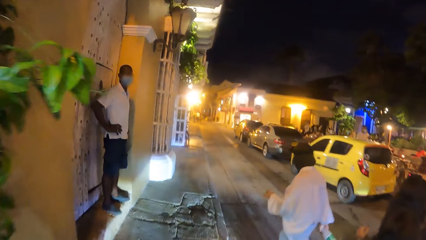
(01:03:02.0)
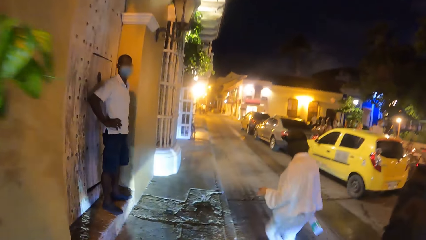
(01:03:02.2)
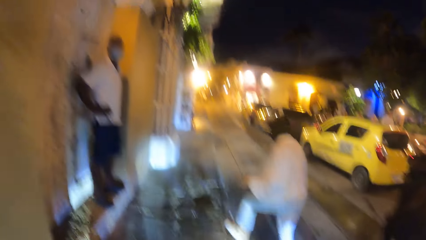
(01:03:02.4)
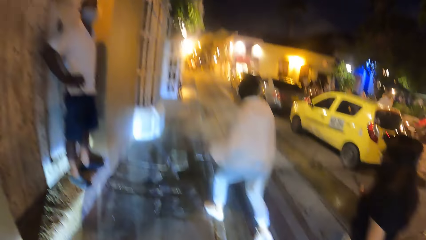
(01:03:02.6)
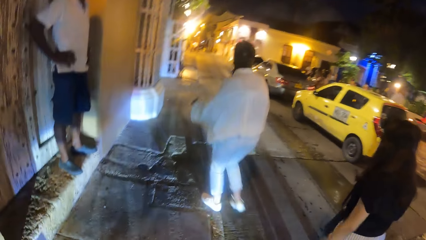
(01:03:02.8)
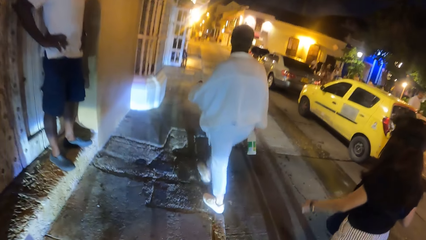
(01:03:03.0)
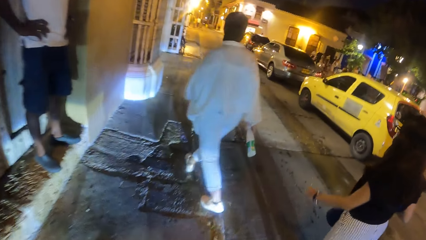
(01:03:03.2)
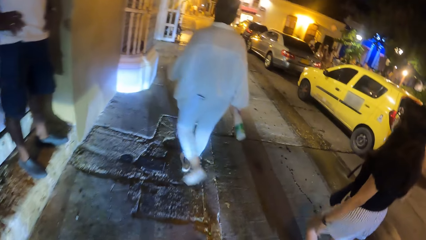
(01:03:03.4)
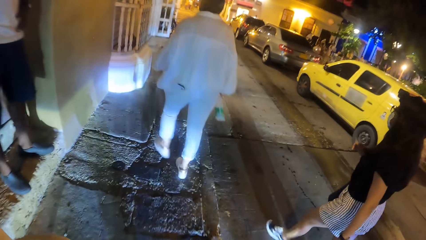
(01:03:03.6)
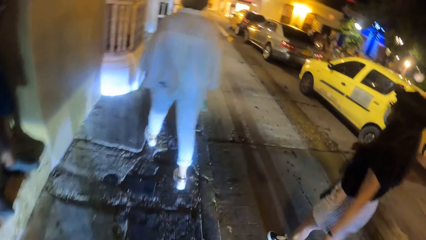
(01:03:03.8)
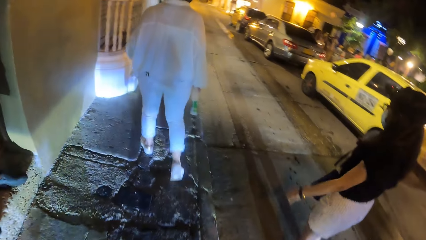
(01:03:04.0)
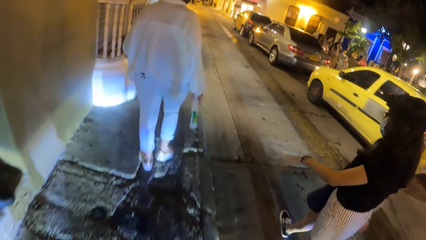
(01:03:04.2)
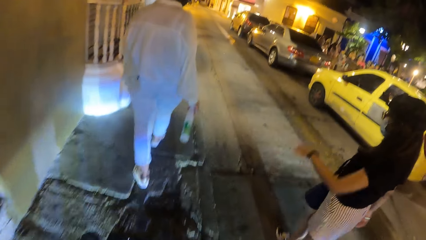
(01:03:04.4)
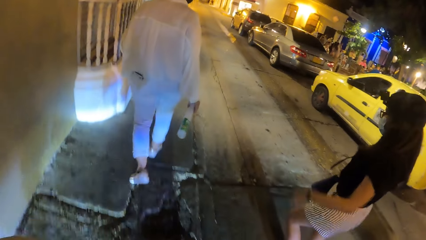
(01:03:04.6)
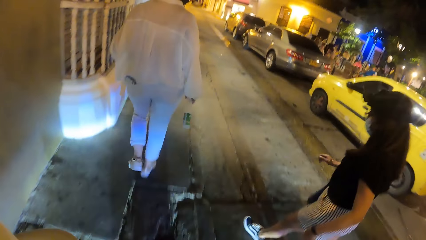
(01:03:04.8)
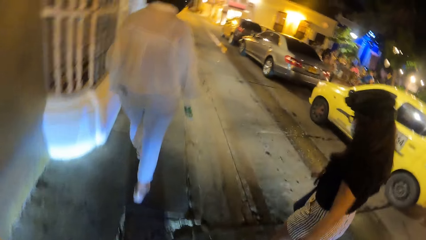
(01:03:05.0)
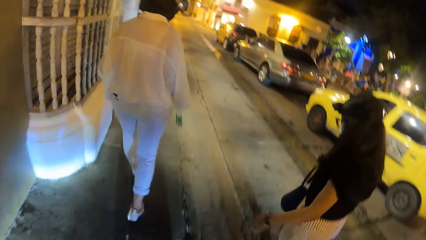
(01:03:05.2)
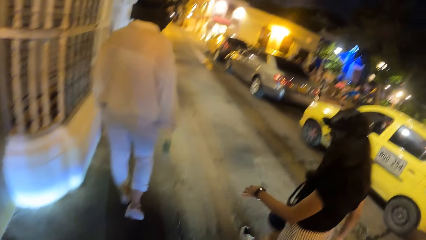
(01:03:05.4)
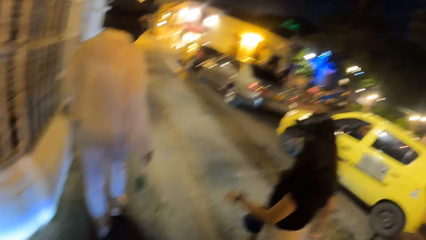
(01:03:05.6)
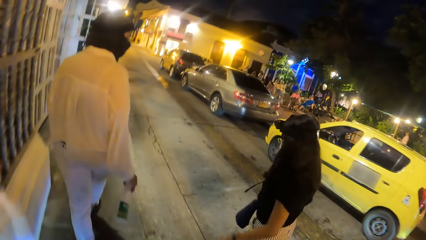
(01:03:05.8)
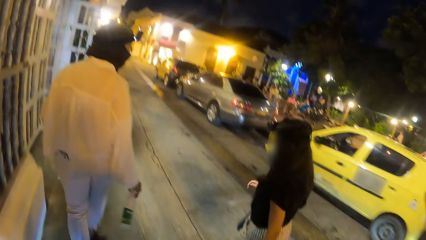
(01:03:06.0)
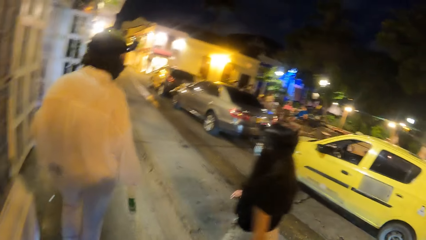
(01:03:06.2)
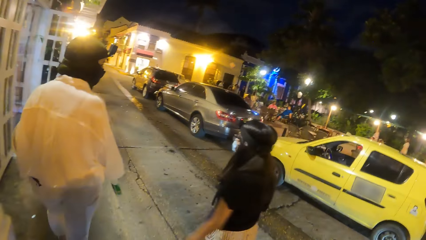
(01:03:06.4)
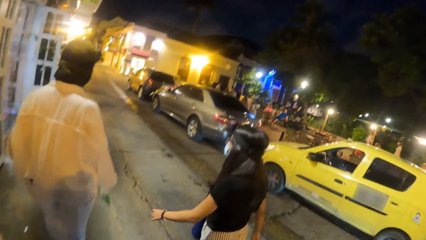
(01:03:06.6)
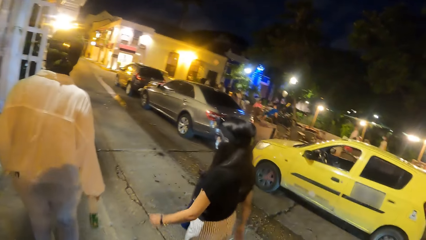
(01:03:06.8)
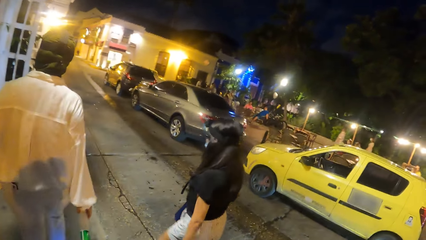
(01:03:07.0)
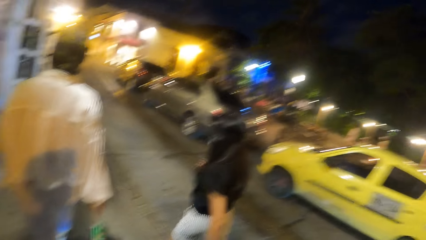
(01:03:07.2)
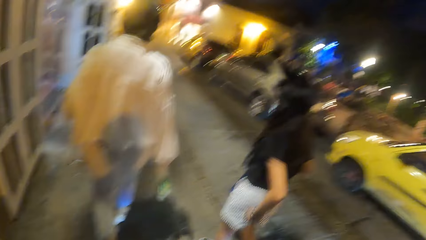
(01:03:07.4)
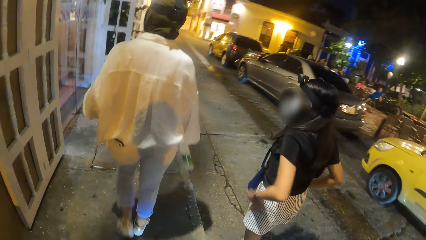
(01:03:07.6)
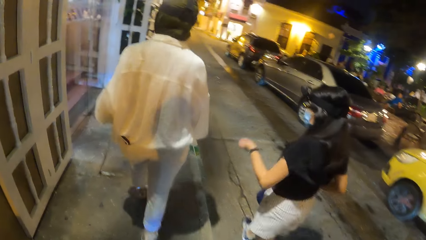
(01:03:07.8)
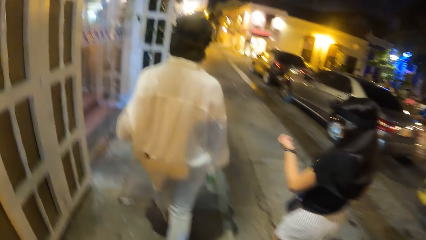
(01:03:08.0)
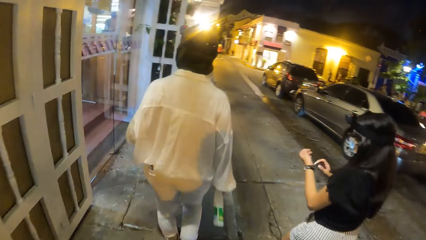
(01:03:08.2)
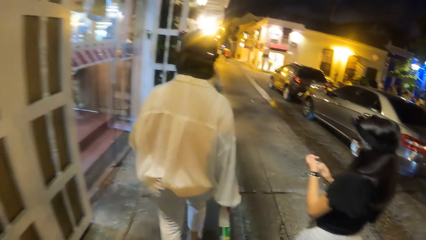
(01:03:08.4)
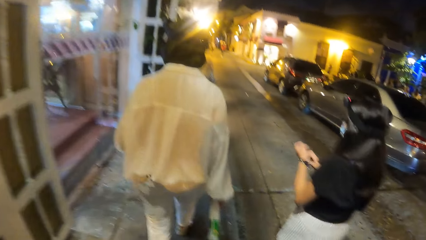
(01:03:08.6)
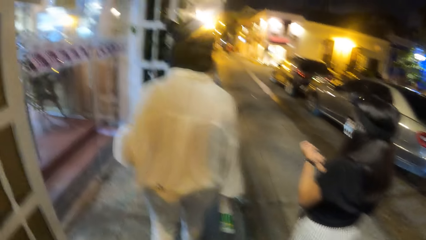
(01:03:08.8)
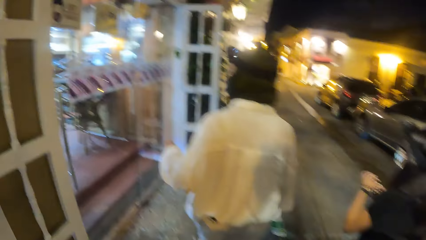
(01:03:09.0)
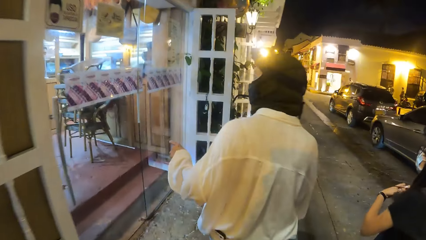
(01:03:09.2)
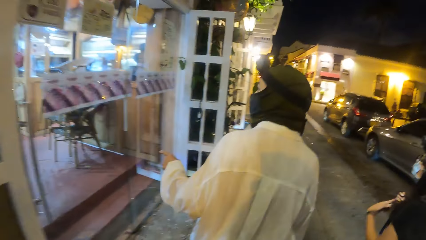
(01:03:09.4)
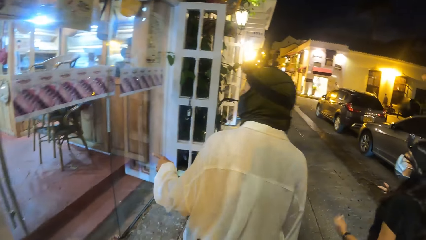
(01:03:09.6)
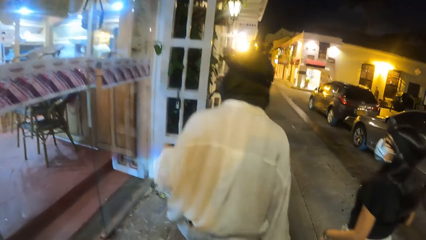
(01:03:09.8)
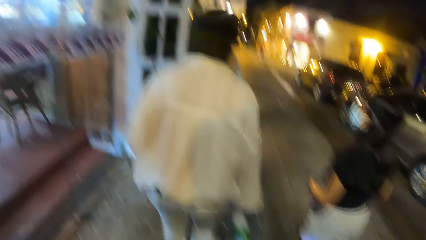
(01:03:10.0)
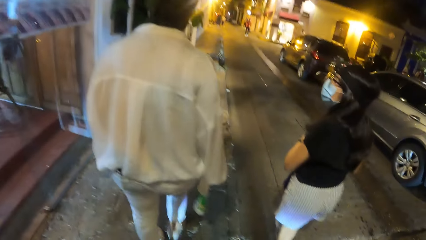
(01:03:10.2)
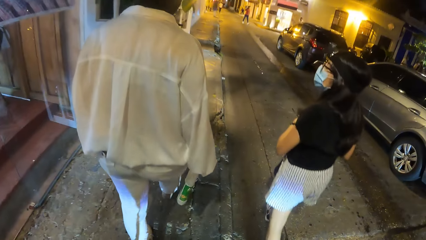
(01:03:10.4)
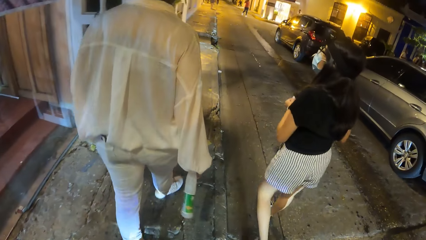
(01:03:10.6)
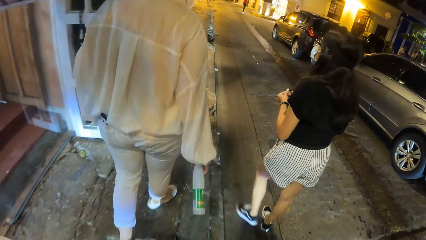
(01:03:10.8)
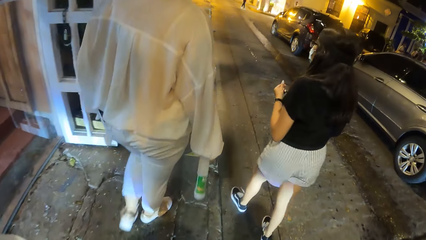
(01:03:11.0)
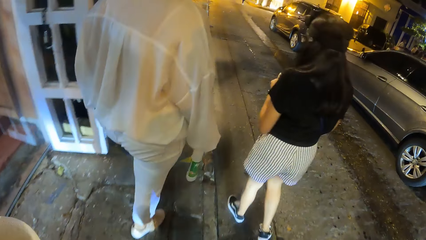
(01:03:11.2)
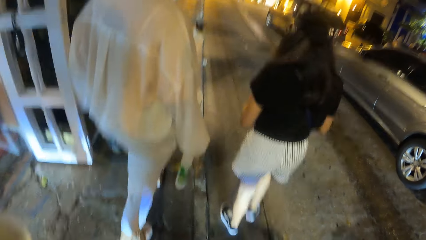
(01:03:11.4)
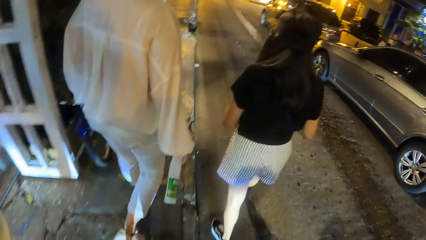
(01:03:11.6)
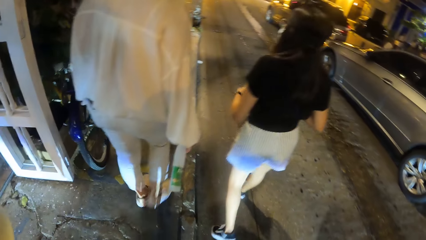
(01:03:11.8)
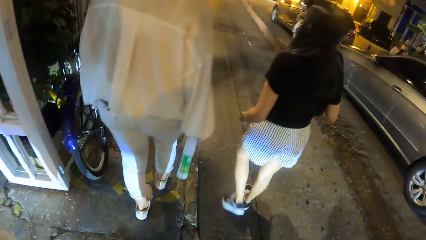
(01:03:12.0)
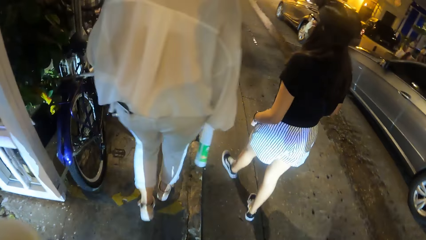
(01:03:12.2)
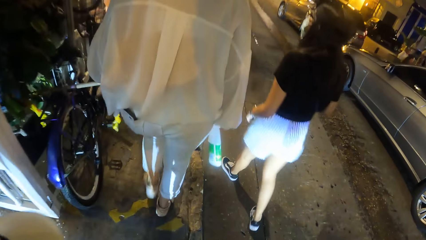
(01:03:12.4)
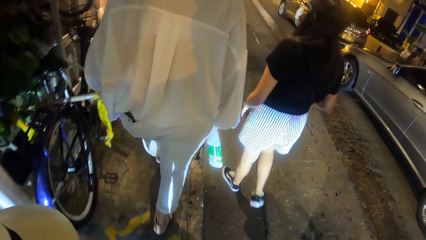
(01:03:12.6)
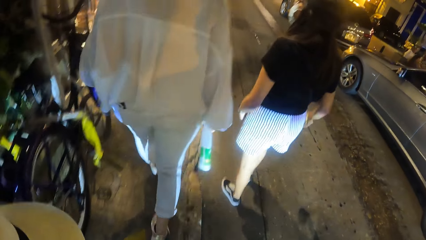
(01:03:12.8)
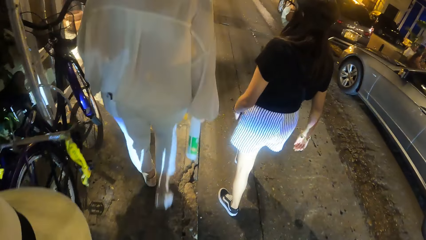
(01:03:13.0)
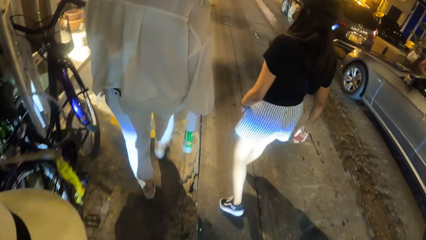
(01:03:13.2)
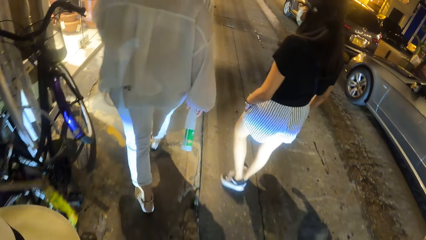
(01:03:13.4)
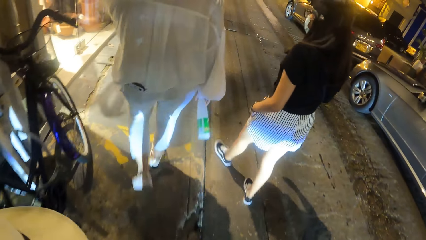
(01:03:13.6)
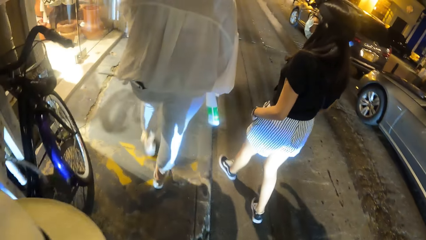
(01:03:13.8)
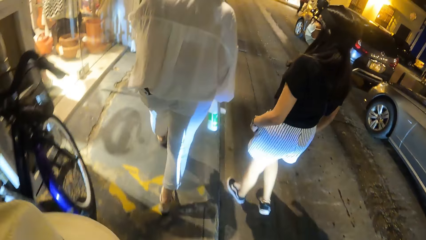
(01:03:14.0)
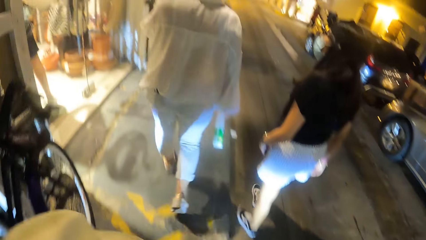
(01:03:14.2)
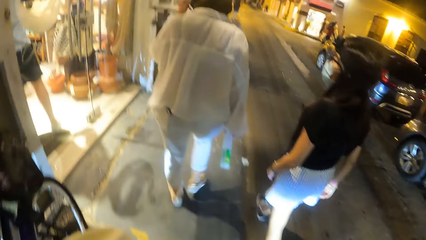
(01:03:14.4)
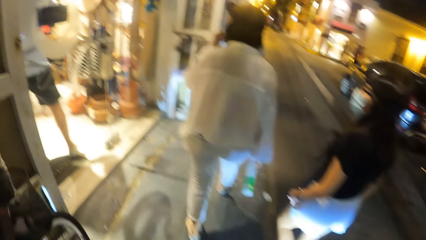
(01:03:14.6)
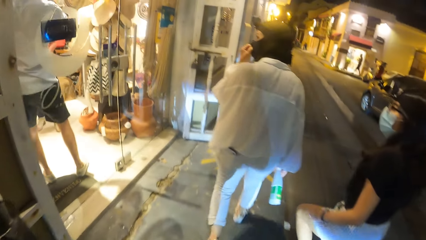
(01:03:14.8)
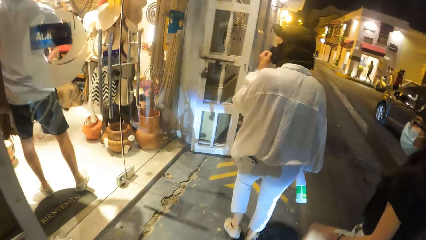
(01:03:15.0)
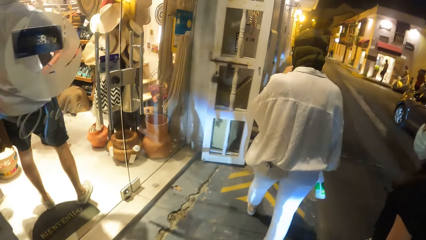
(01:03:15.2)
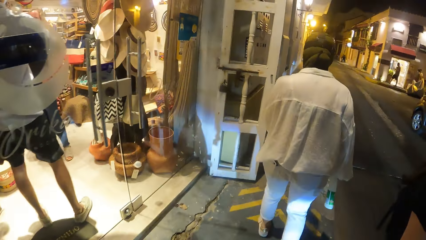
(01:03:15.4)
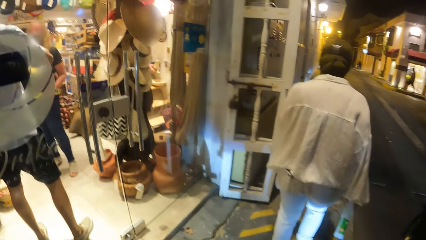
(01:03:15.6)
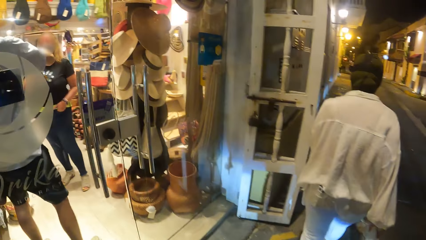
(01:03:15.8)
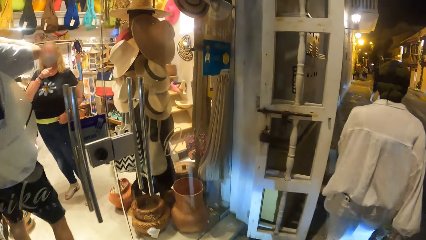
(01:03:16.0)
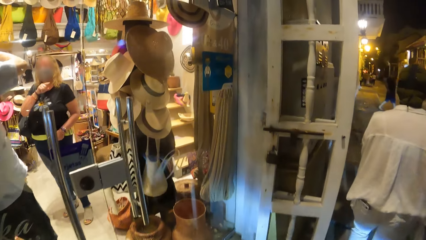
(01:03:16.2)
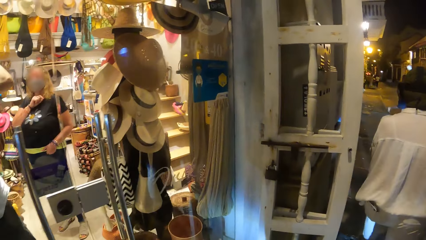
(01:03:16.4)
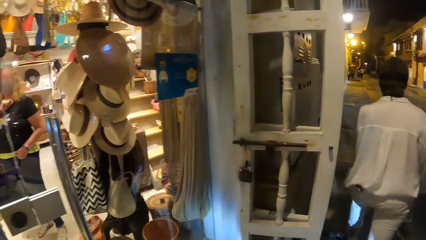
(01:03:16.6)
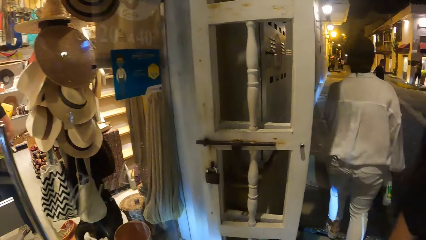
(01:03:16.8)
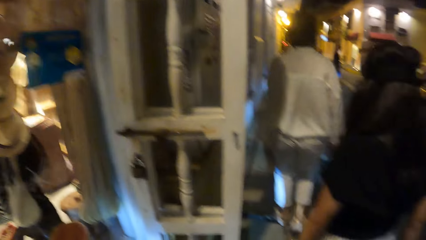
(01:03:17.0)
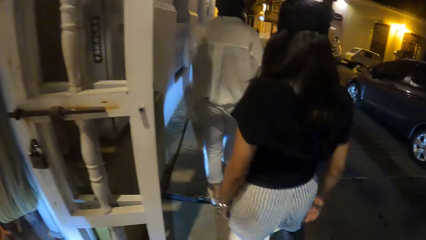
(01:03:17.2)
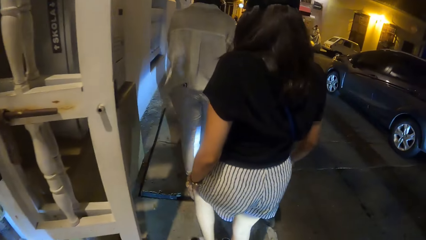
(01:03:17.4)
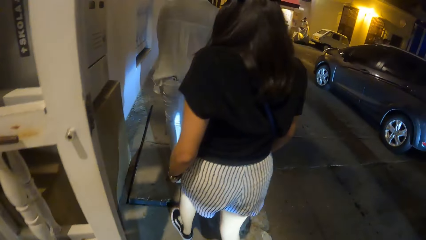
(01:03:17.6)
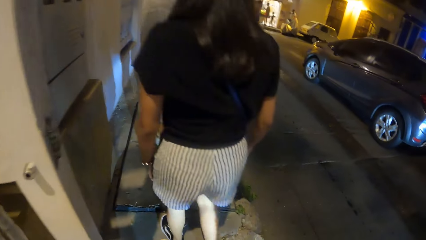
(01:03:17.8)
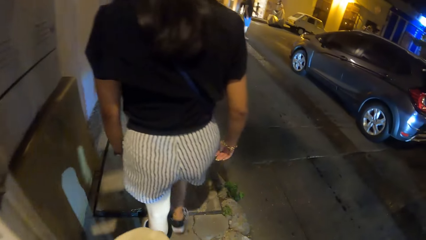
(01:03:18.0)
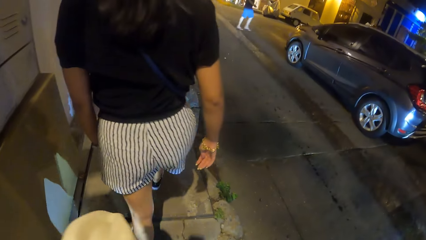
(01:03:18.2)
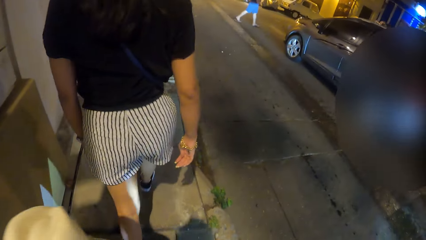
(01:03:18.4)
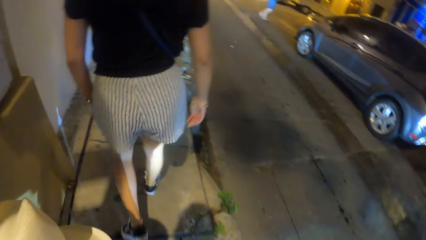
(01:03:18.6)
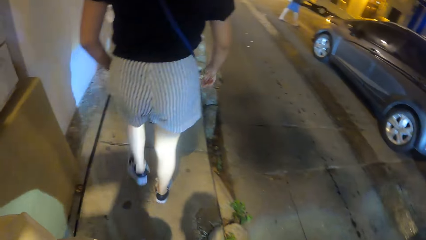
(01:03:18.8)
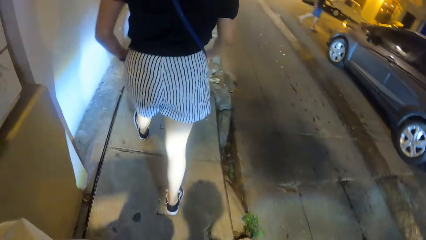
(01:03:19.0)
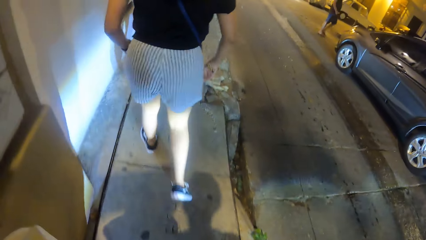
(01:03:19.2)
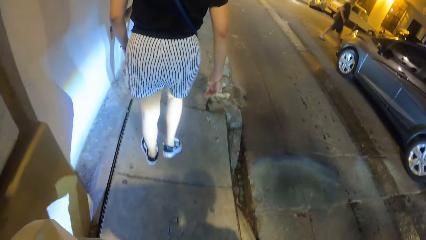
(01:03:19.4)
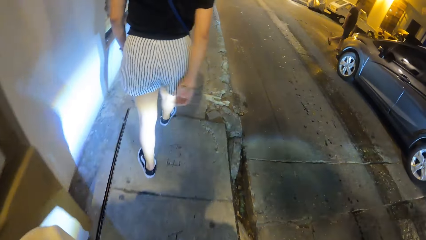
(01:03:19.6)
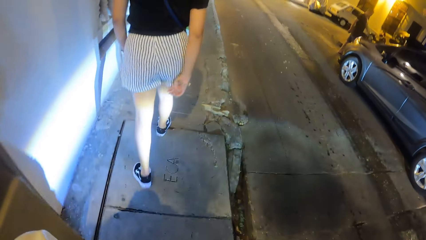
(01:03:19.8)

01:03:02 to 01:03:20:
A woman walks on the pedestrian walkway from the road. Another woman wipes her left hand on her body. She adjusts a wrist watch on her wrist with her right hand. The first woman adjusts a facemask on her face with her left hand. The camera wearer looks around. They walk on the pavement.
